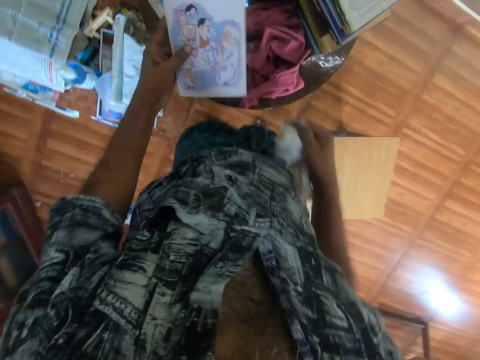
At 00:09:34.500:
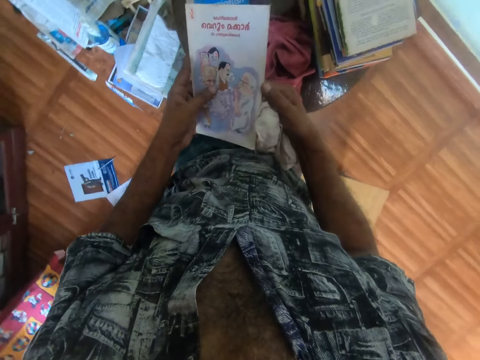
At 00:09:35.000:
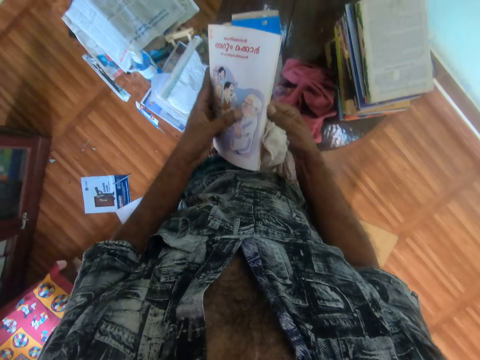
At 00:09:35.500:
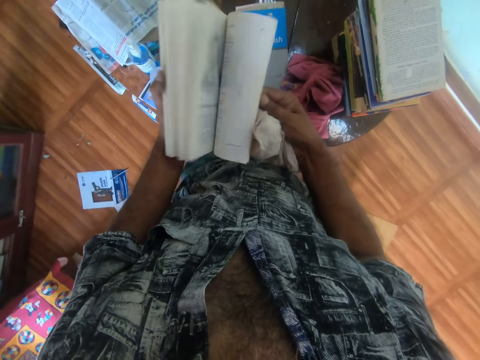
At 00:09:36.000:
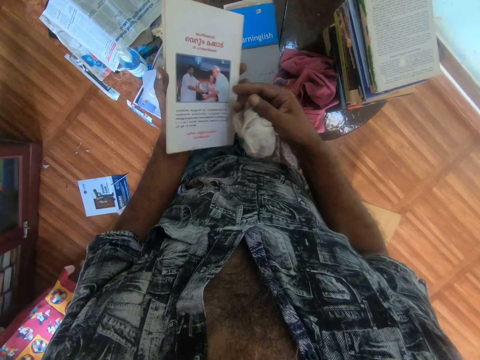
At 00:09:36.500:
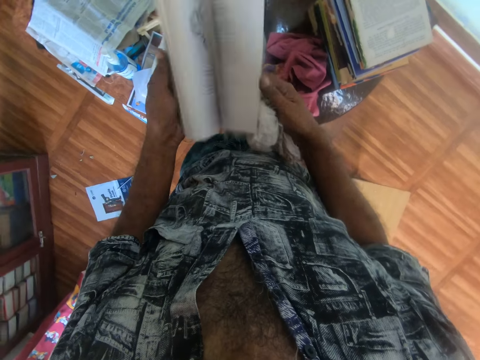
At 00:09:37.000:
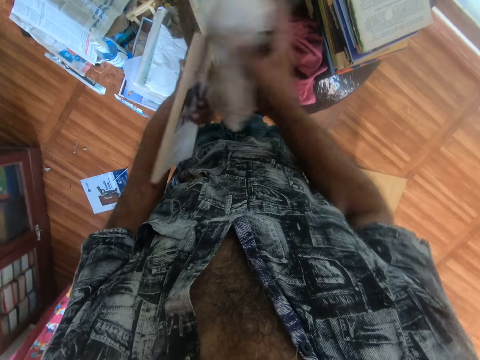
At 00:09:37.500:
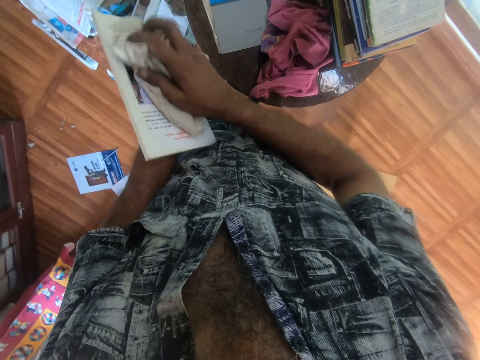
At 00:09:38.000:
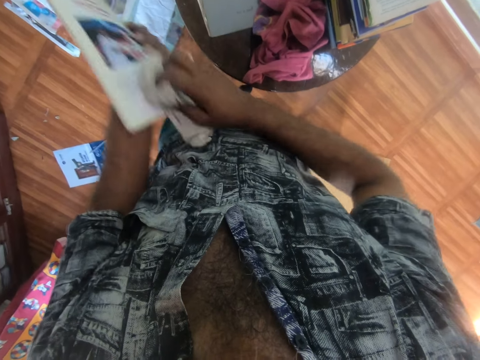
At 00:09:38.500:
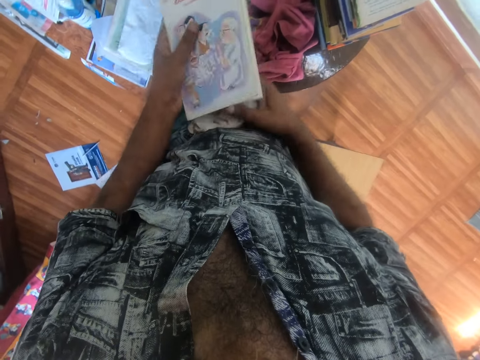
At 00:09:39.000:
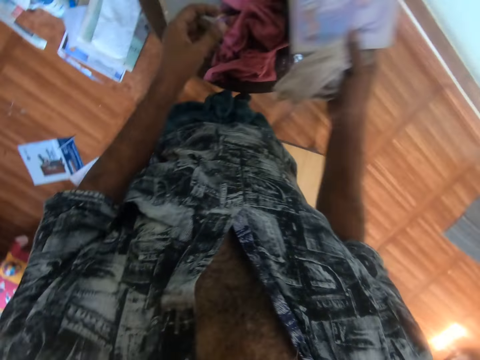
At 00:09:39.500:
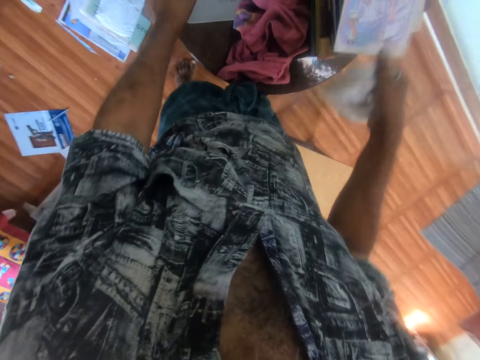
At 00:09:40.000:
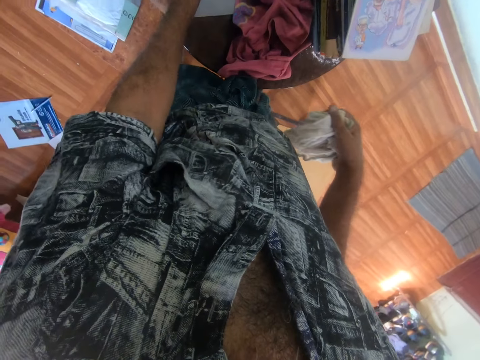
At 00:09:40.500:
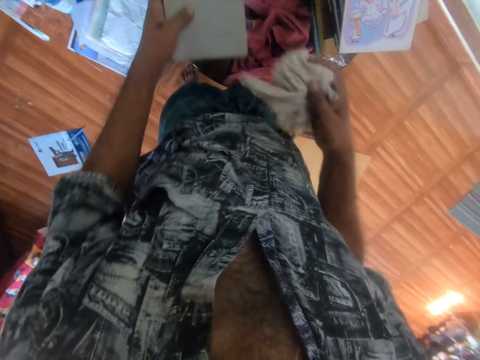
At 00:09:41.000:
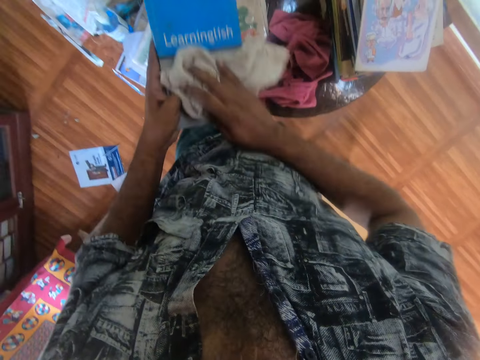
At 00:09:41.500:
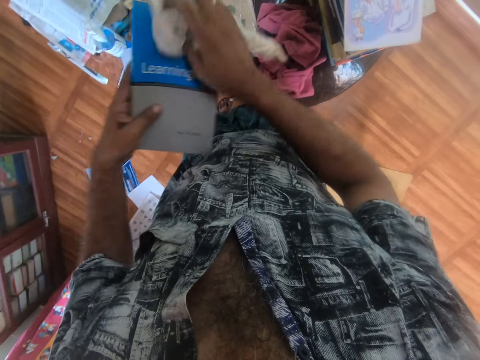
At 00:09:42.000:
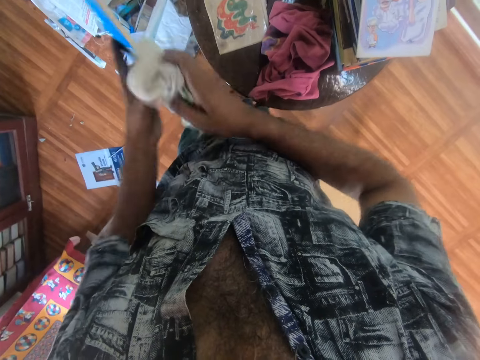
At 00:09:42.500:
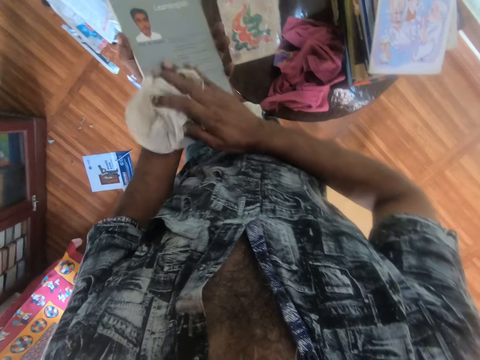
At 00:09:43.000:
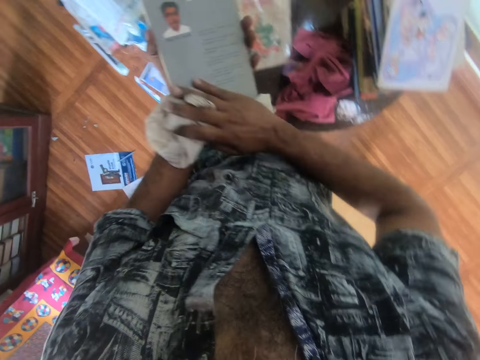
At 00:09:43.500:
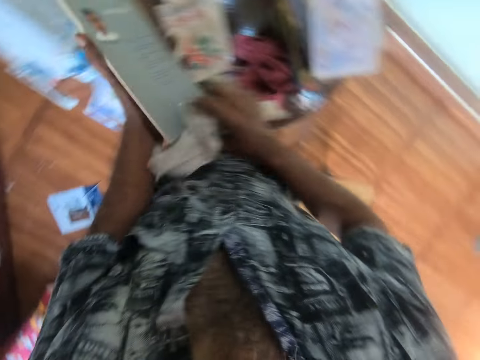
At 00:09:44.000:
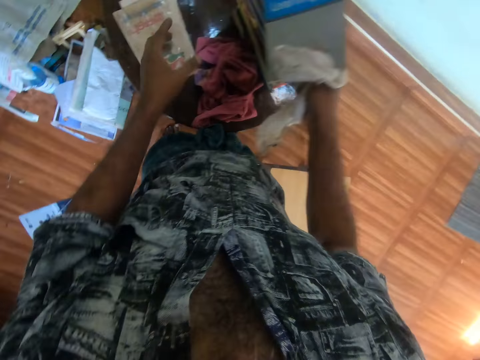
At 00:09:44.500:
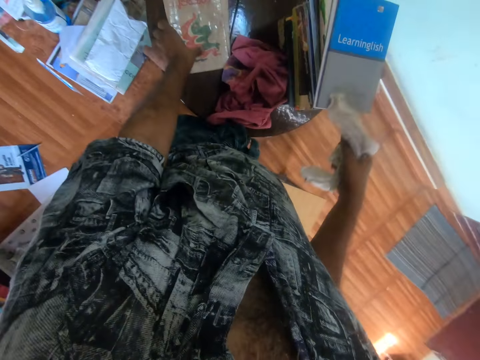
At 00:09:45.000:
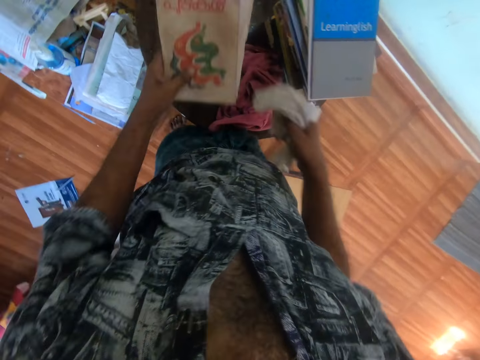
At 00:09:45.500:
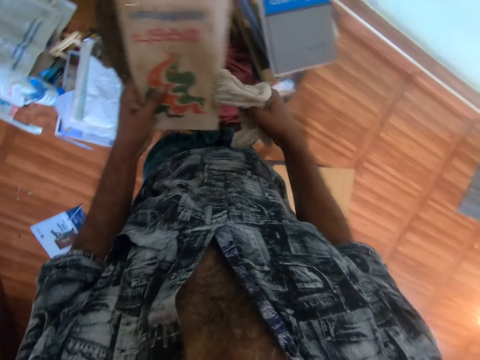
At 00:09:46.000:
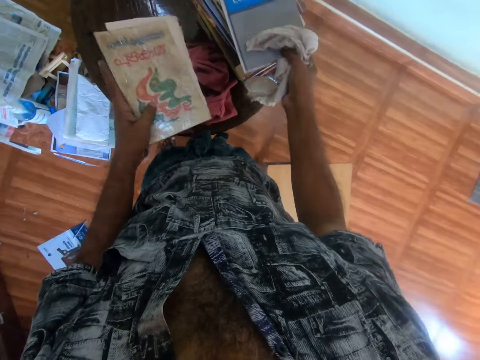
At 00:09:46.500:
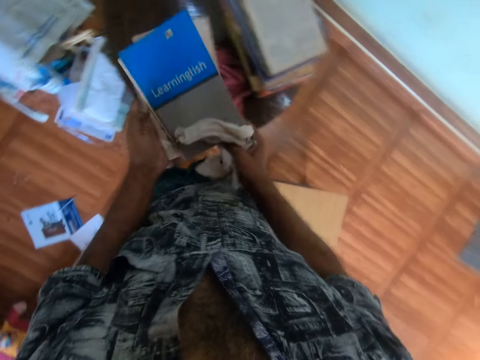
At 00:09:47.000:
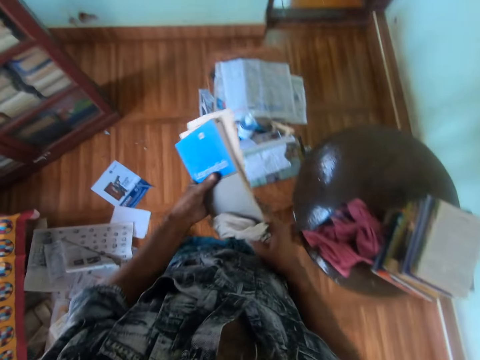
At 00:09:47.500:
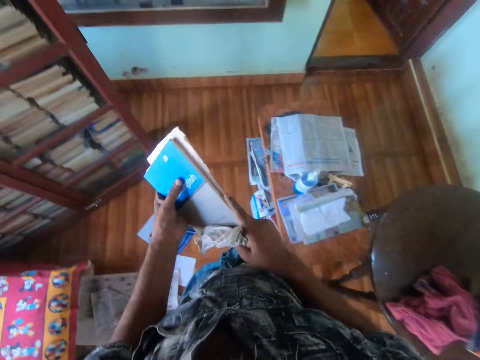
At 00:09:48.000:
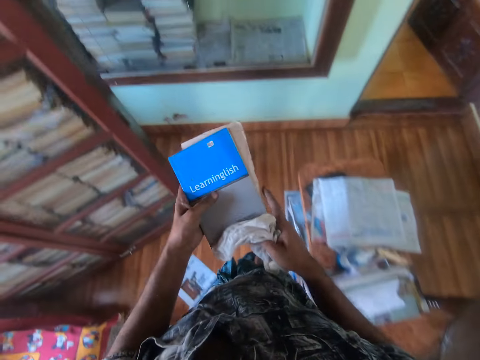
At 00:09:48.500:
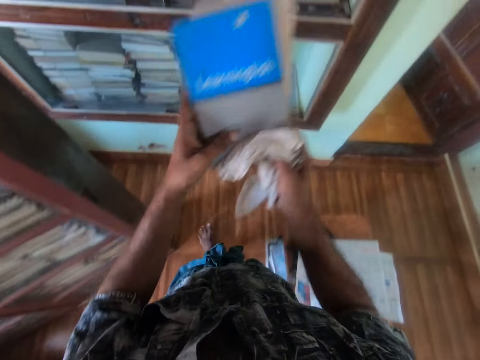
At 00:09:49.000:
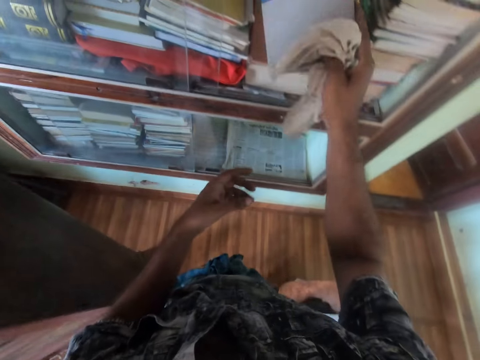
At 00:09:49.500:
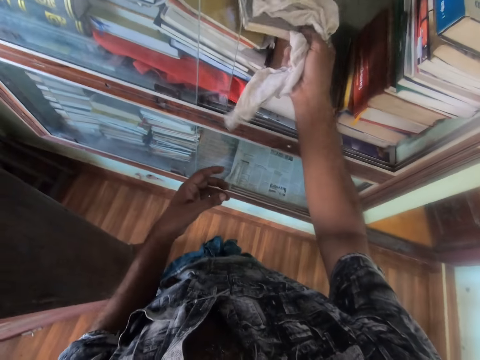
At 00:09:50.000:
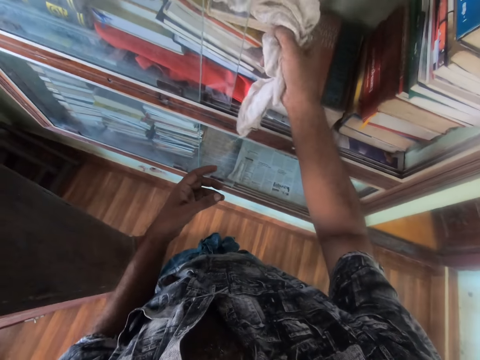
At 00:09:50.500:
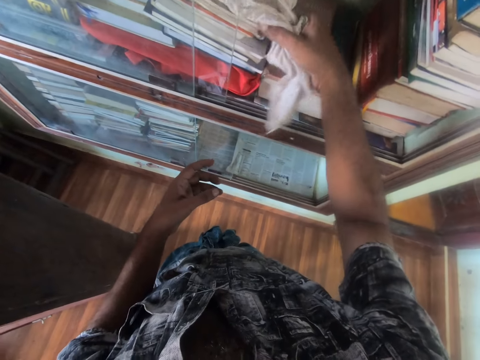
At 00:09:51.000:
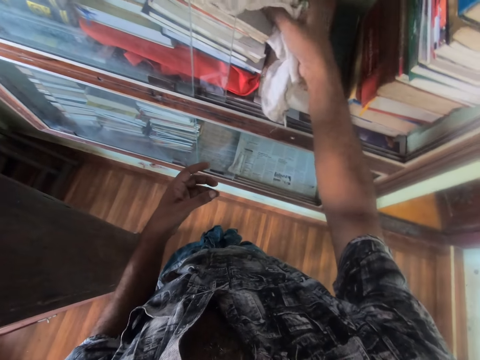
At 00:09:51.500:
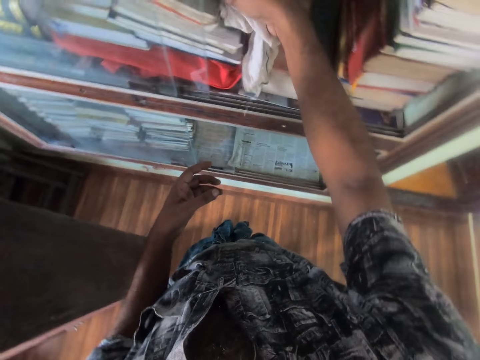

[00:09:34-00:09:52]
The camera wearer picks the book on the table. They peruse the book. They wipe the book with the piece of cloth. They place the book on the table. They pick the book. They wipe the book with the piece of cloth. They place the book on the table. They pick the book, pick the other book, and hold the books together. They move in the room. They place the books in the shelf.

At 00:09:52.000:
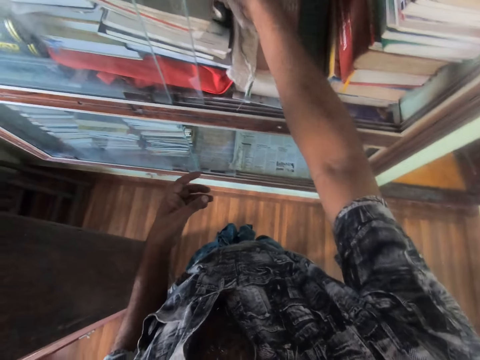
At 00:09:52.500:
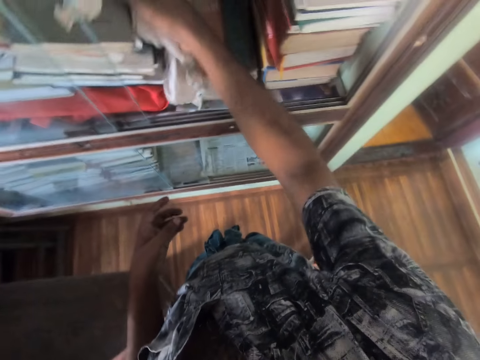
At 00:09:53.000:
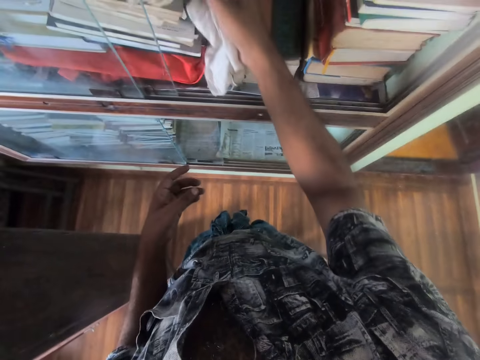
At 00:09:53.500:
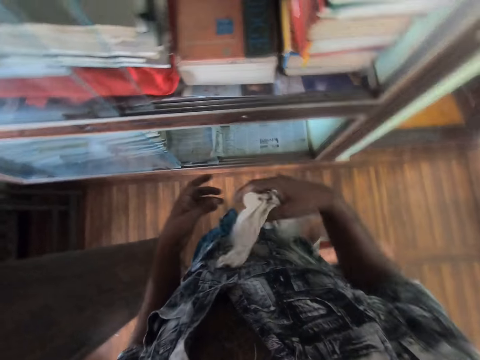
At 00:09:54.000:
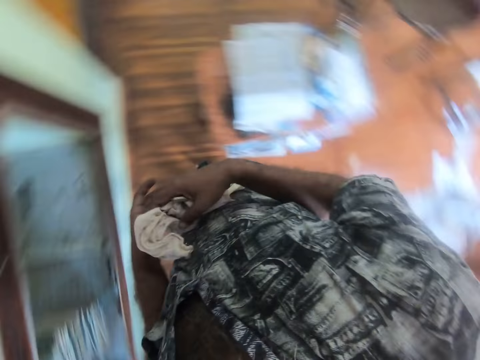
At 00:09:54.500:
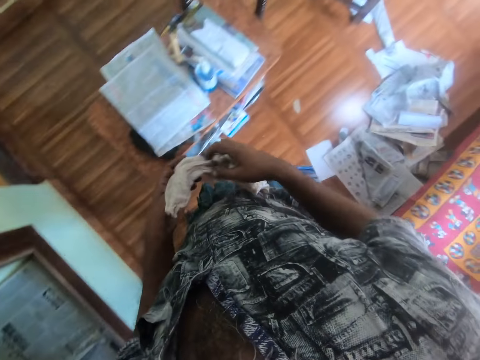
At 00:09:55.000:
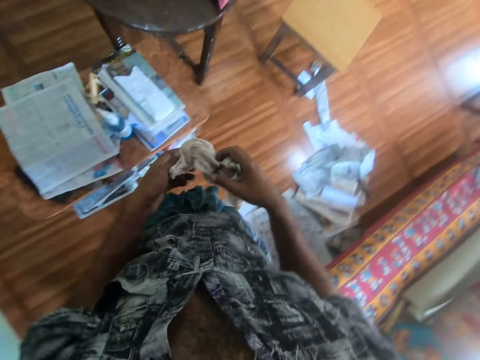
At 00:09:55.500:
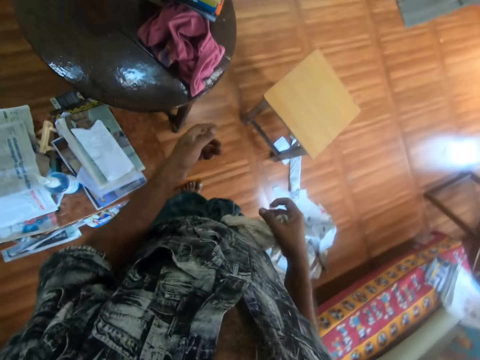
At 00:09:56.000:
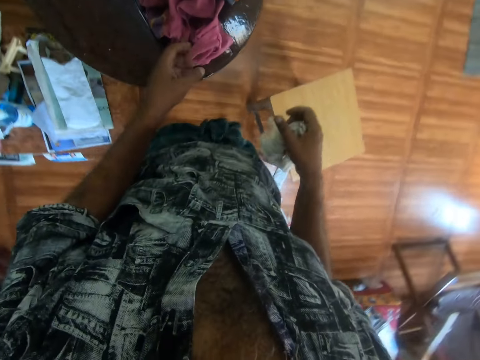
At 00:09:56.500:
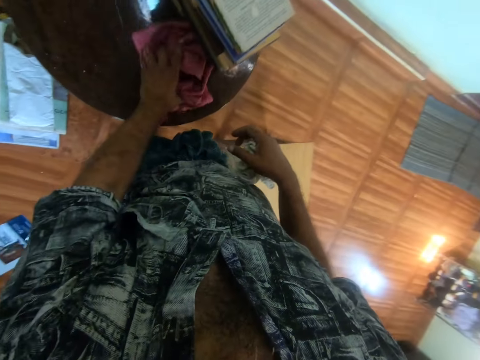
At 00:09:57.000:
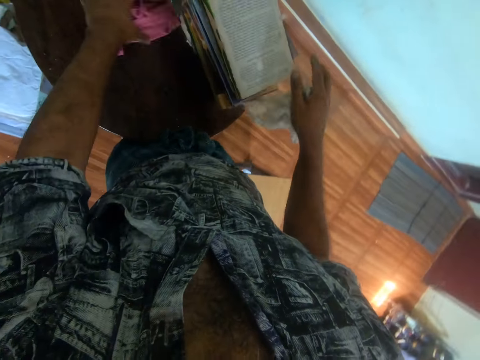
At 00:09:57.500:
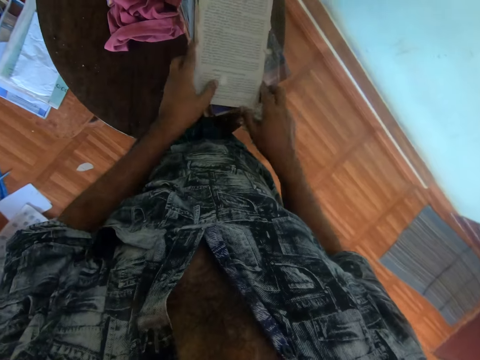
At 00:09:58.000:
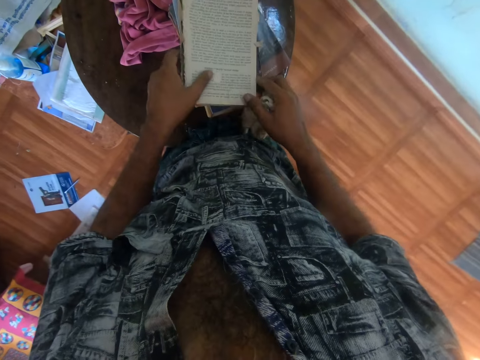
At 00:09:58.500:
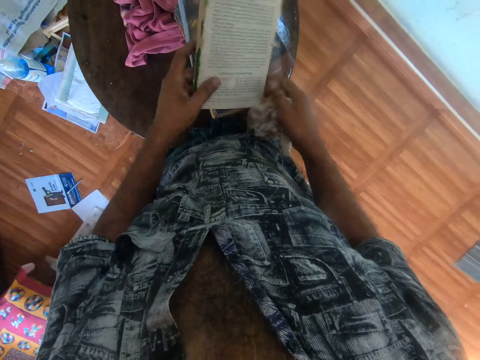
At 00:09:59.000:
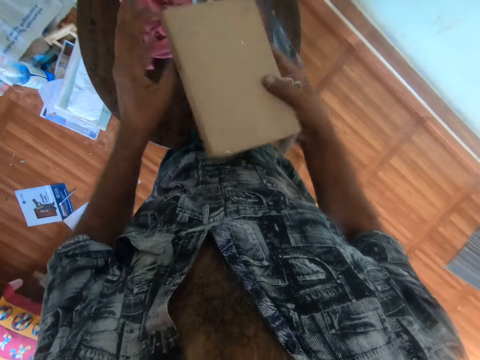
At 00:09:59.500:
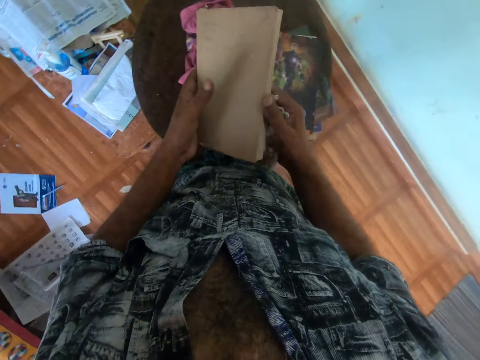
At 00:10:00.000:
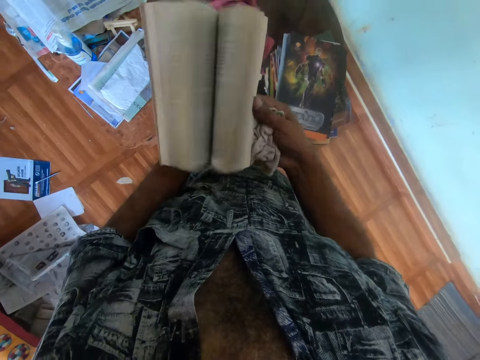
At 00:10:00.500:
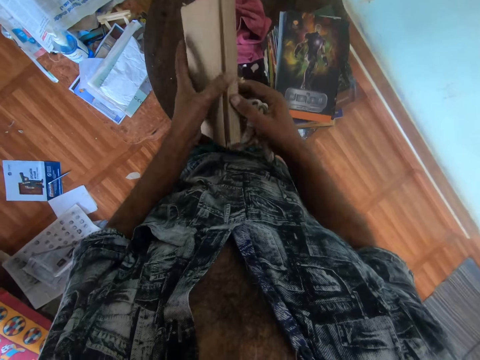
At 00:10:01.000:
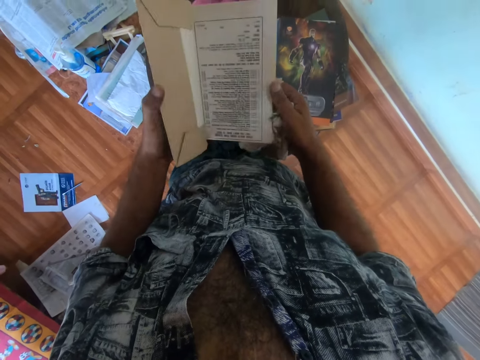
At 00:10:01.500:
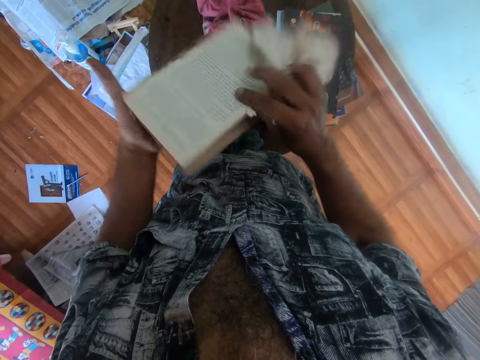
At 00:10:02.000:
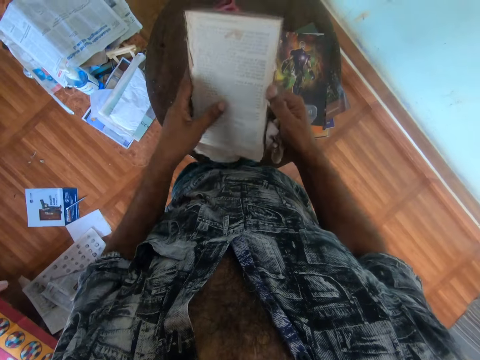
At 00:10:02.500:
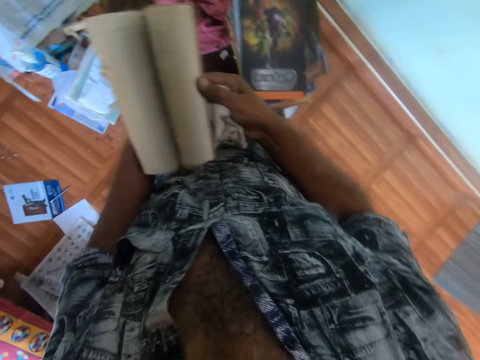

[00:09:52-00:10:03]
The camera wearer moves in the room. They move the cloth on the table and pick the piece of cloth. They pick the book. They peruse the book and open the book.
